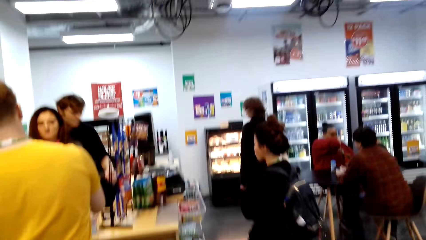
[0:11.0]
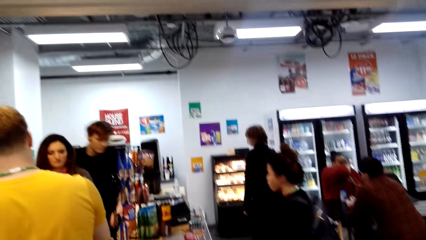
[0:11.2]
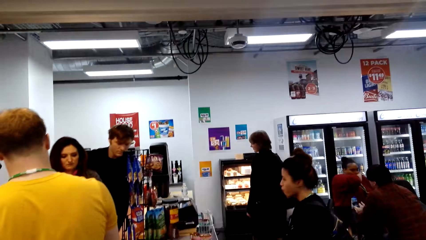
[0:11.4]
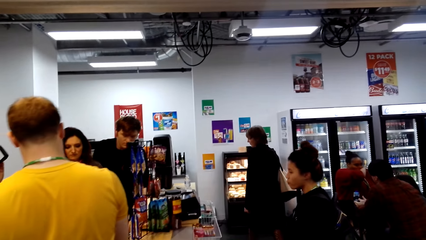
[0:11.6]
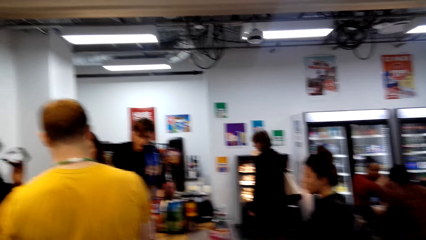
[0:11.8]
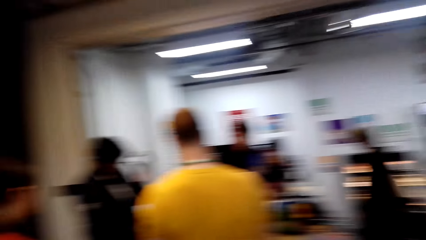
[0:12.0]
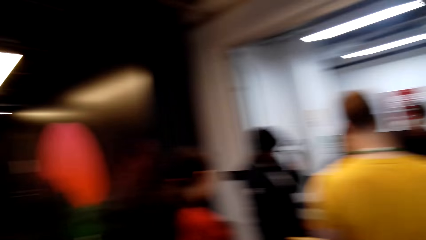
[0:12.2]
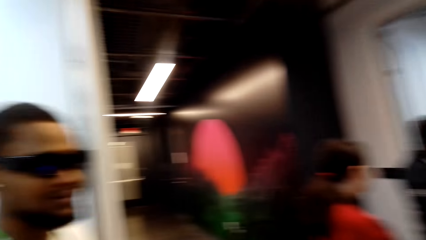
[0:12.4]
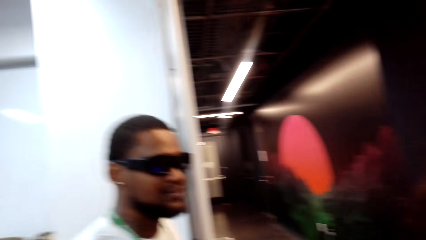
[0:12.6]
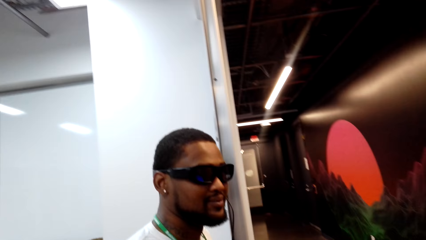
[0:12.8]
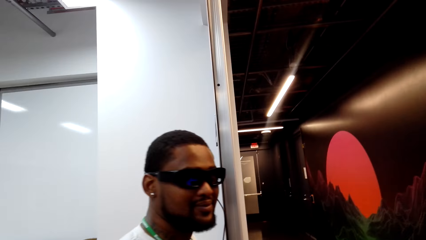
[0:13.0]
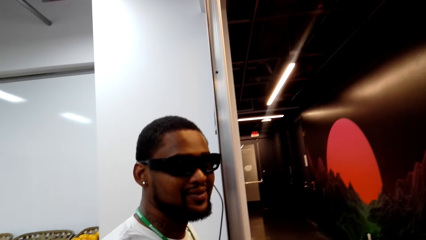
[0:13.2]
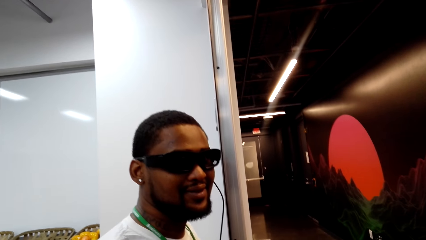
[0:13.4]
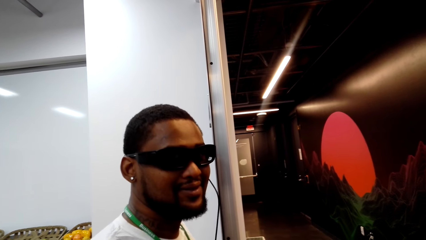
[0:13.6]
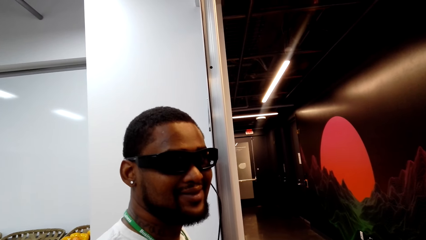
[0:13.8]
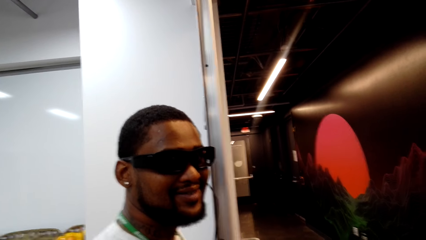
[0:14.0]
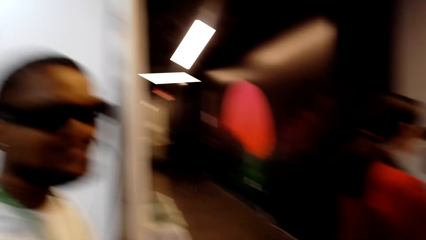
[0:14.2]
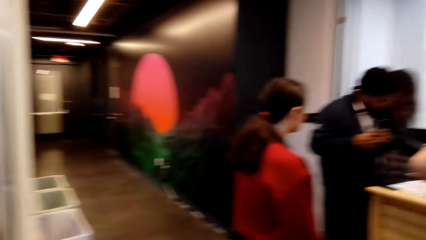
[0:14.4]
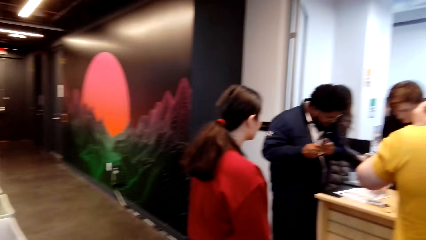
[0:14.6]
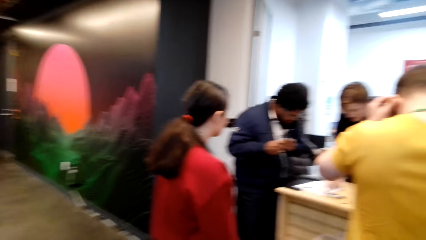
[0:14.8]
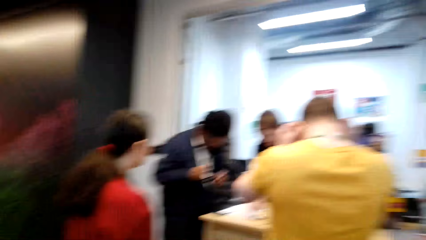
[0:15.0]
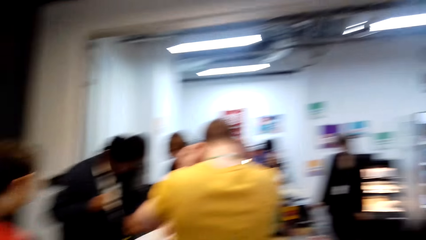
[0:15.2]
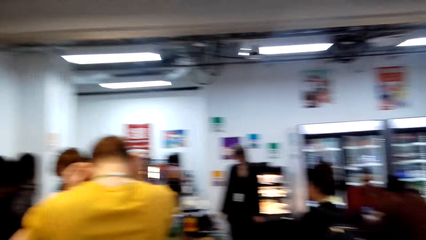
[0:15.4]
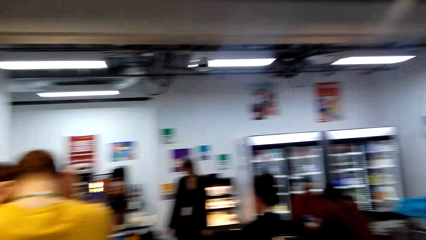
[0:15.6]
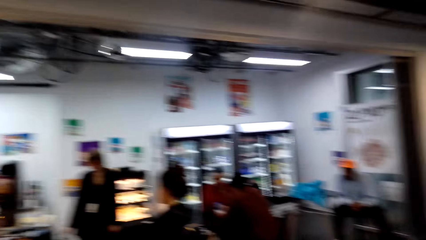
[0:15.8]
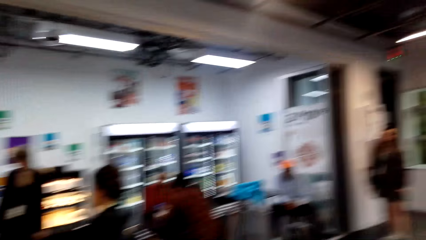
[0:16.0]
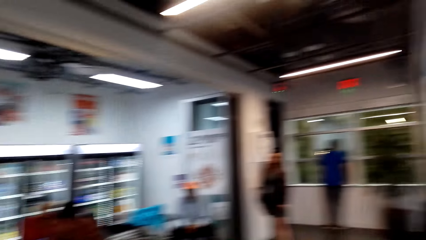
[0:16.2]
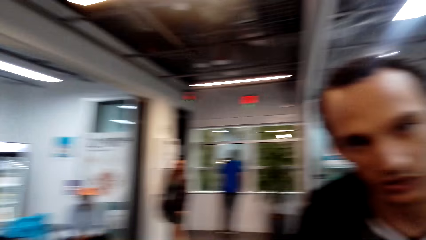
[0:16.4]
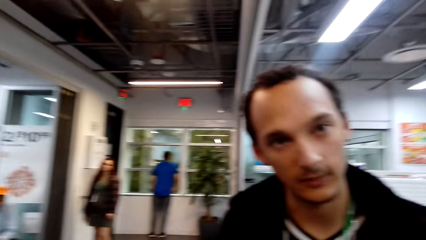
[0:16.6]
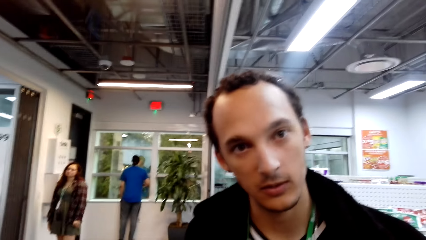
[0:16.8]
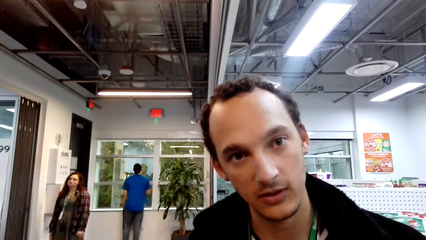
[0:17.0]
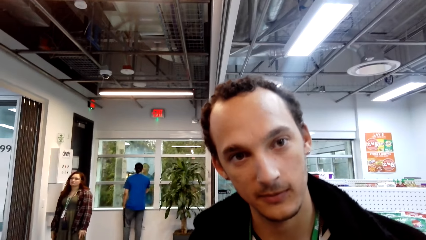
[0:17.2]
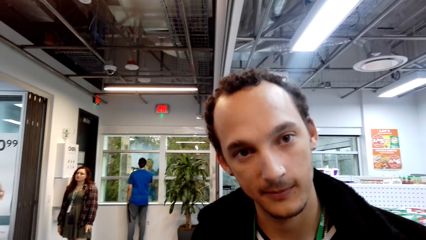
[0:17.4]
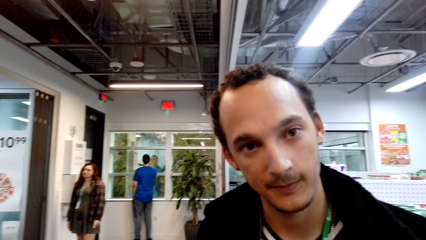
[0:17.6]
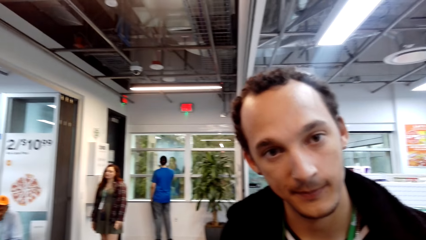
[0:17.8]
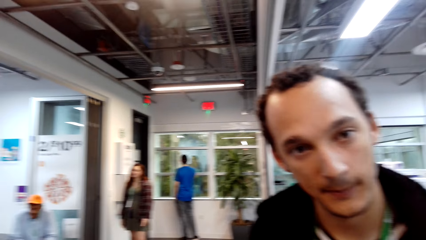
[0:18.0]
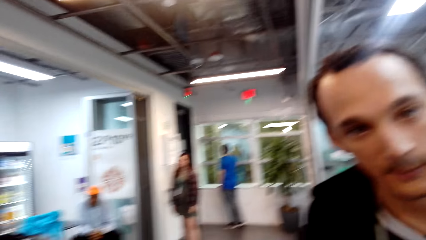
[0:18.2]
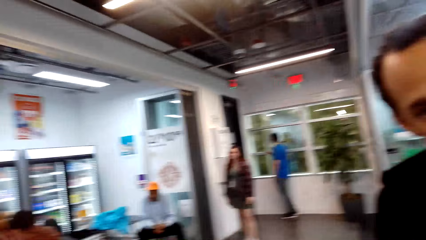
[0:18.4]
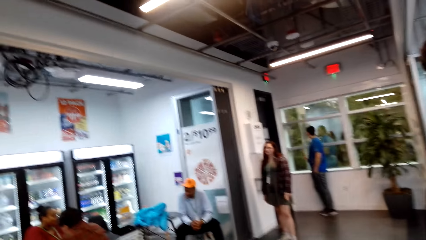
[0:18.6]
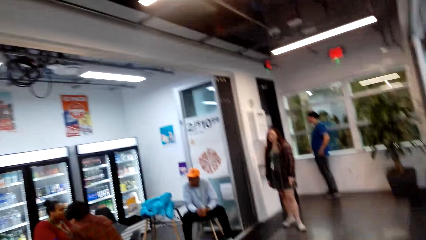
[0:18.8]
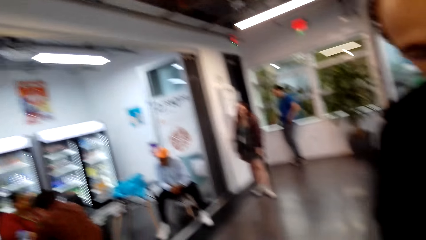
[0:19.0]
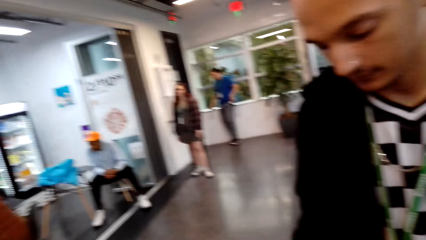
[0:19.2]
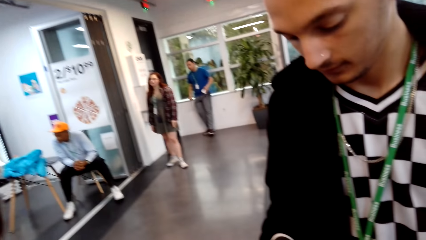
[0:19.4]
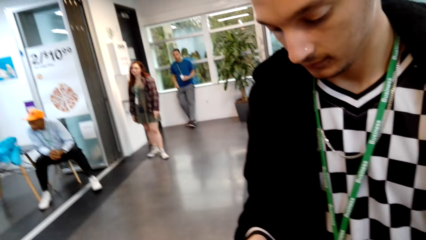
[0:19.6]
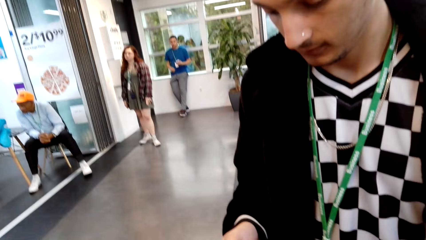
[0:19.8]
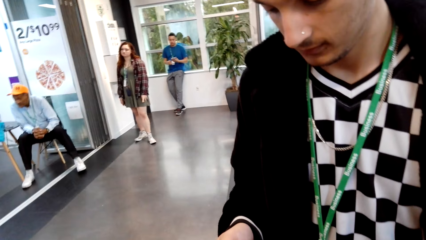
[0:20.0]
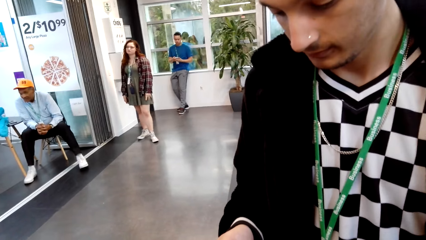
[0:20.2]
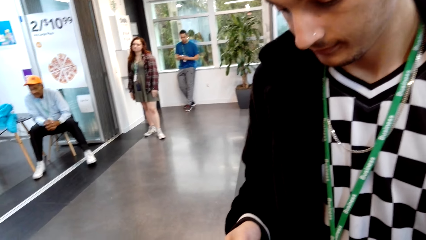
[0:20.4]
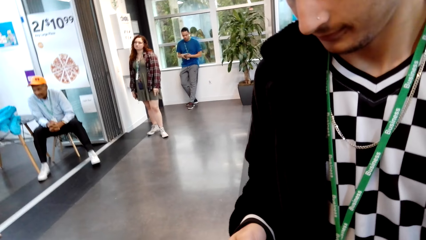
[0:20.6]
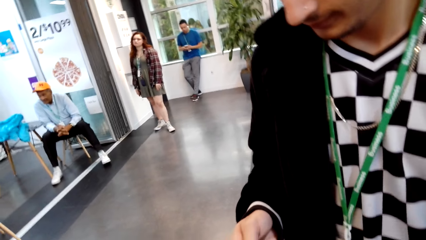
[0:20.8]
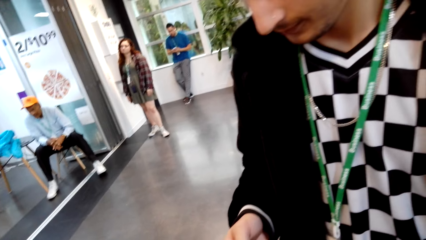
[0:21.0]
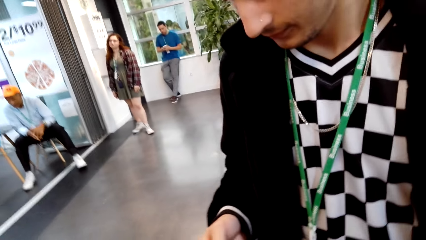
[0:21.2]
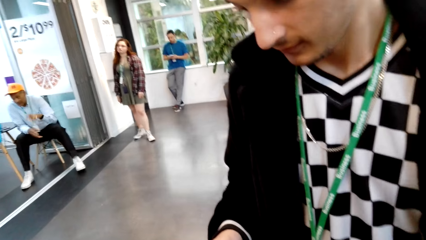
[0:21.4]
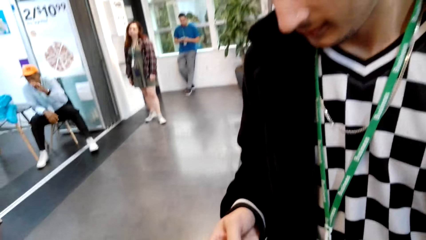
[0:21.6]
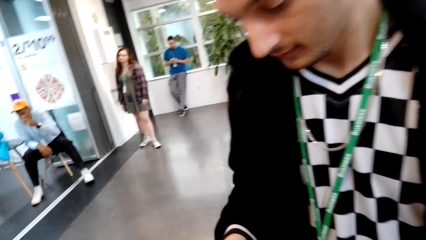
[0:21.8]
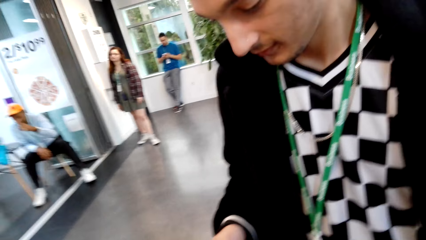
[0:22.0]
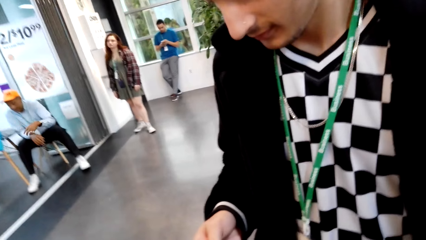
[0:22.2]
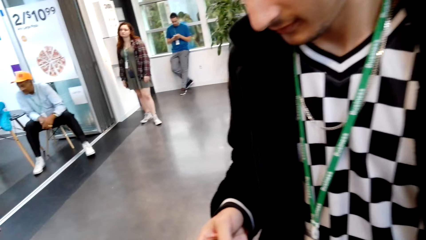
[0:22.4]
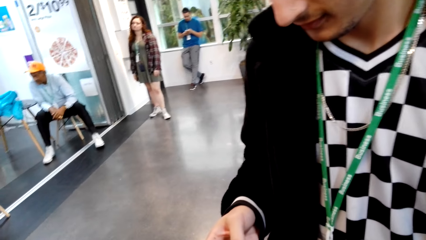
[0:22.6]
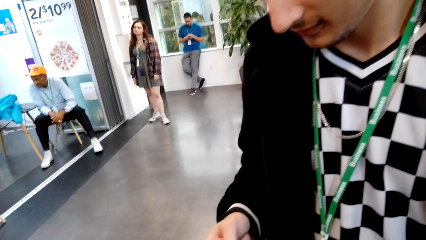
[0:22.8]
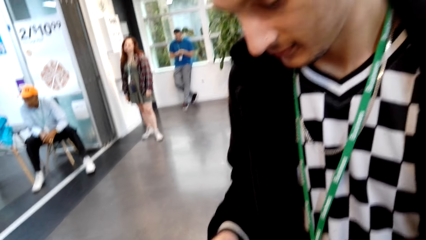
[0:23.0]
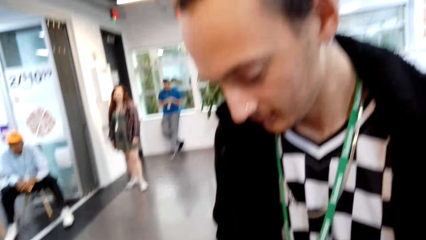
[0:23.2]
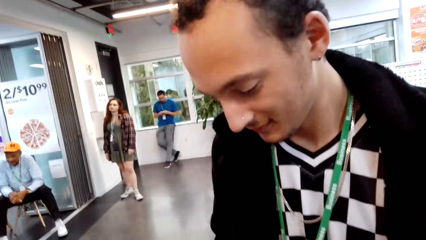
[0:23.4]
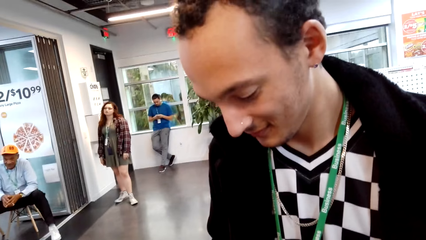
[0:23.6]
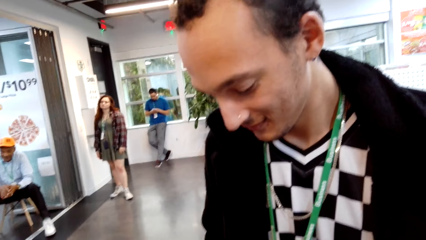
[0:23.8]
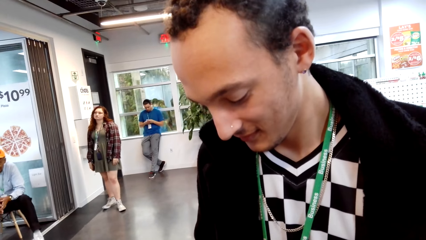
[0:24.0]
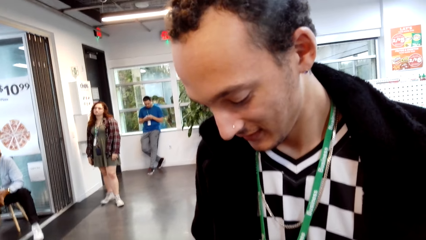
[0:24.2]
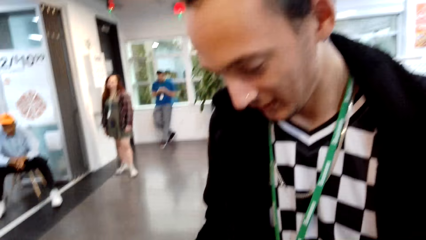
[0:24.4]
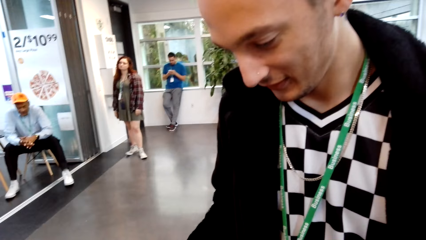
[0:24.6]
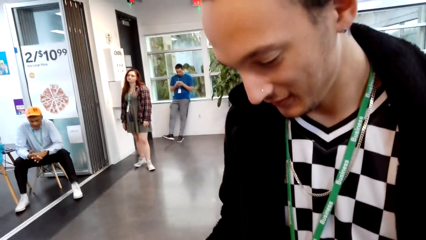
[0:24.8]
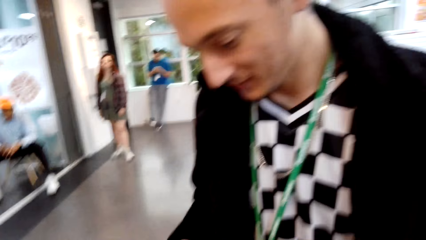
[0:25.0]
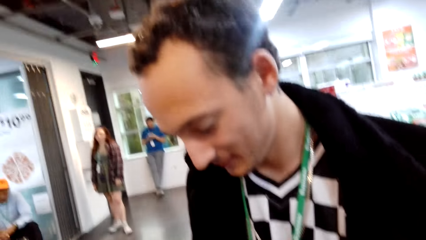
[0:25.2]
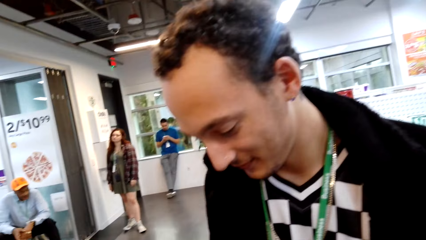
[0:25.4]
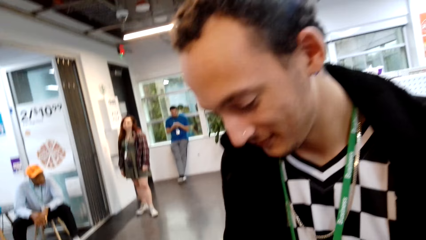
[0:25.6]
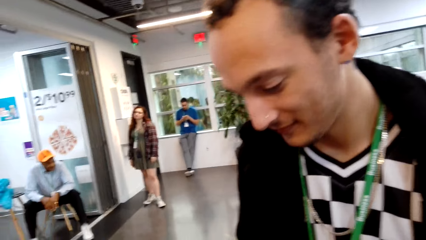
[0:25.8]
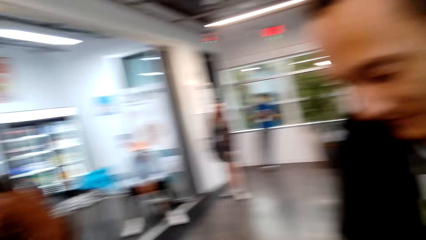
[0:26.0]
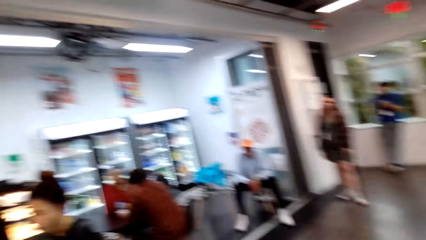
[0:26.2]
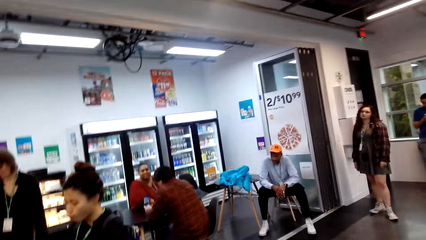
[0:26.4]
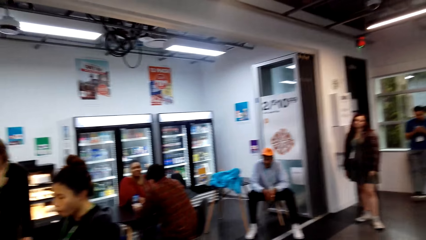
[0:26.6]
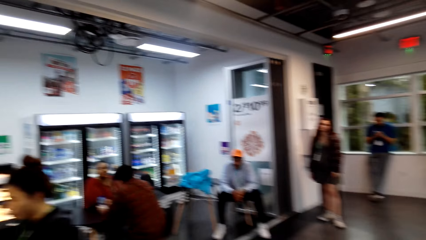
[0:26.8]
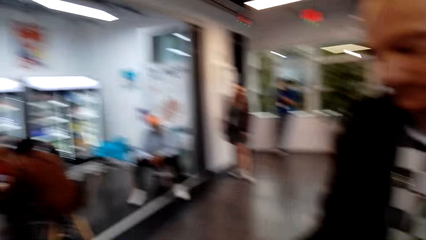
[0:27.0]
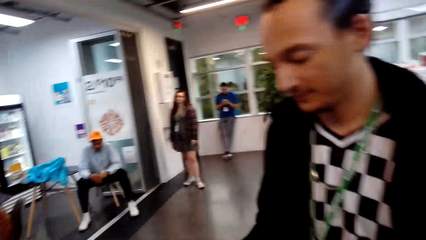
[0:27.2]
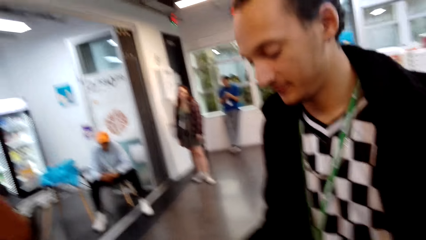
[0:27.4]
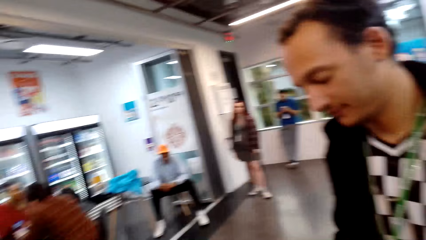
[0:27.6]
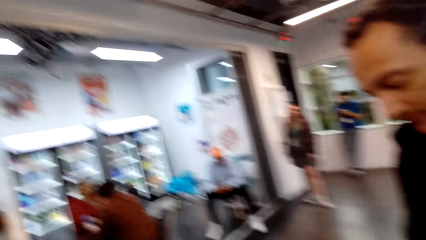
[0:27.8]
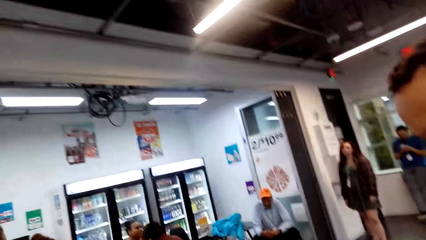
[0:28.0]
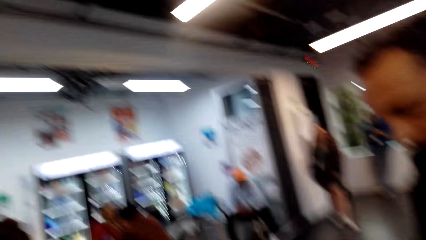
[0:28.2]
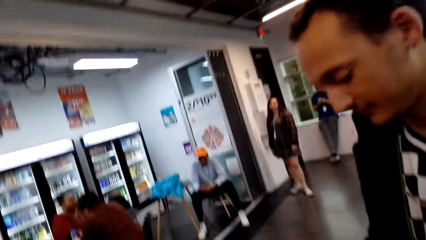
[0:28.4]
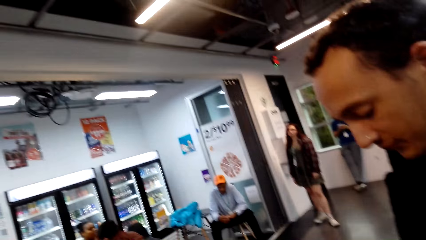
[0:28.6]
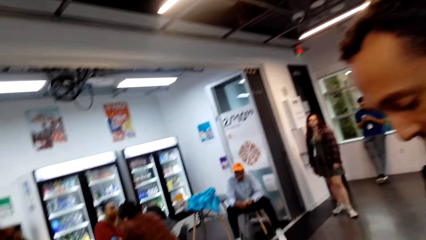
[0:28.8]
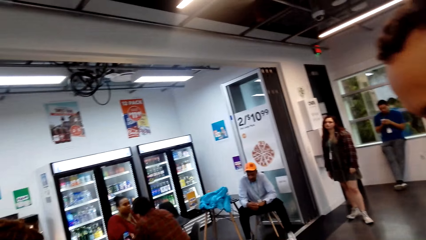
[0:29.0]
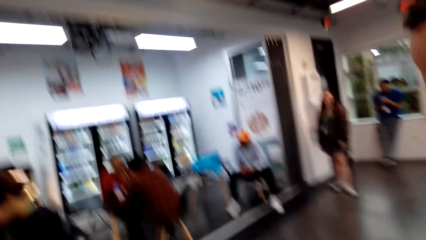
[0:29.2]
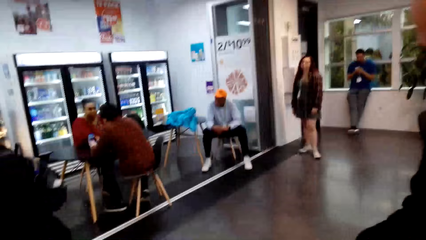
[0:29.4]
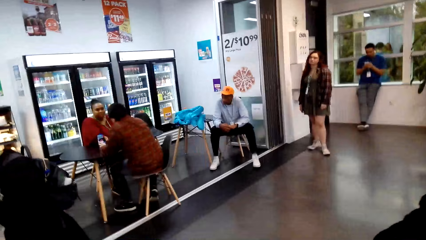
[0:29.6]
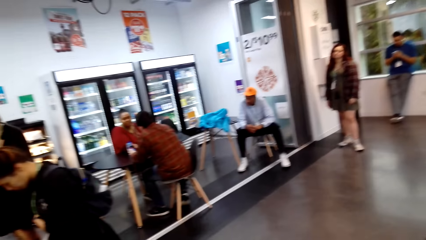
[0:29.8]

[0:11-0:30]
A person stands in the store. The camera wearer talks to the person in the store. He moves his head. Another person talks to the camera wearer. The camera wearer talks to the other person. The other person looks at the phone in his hand.
